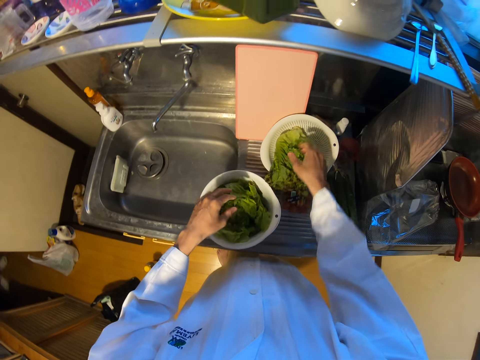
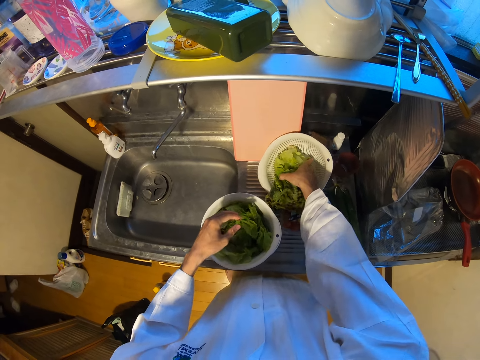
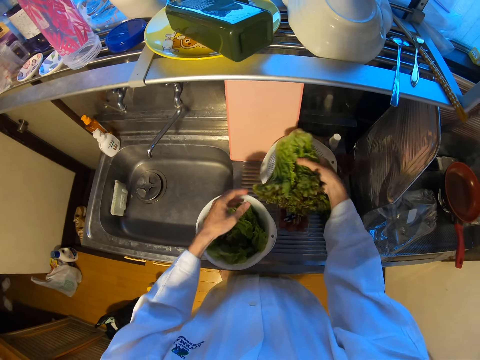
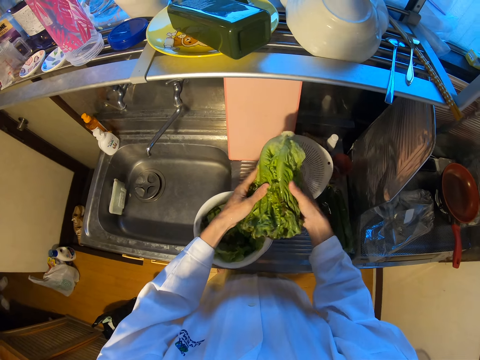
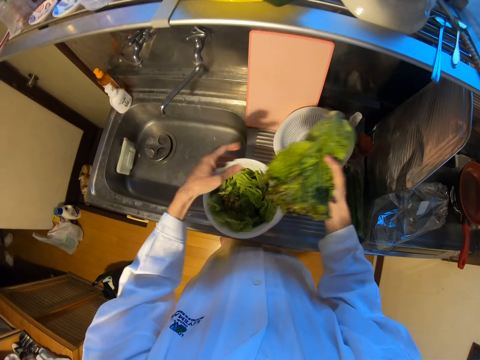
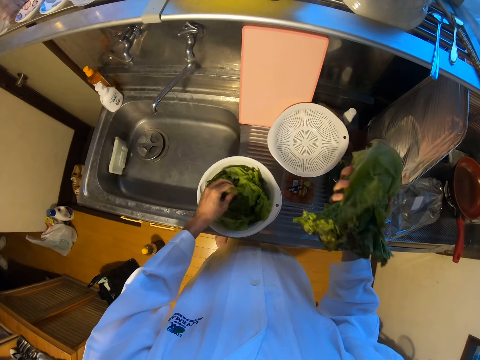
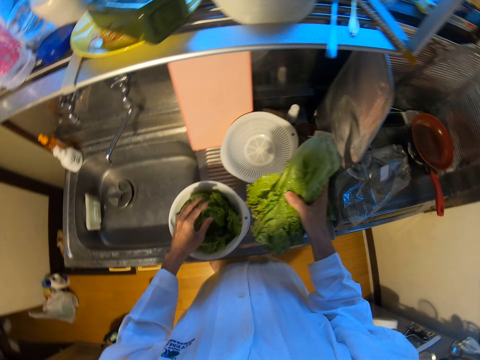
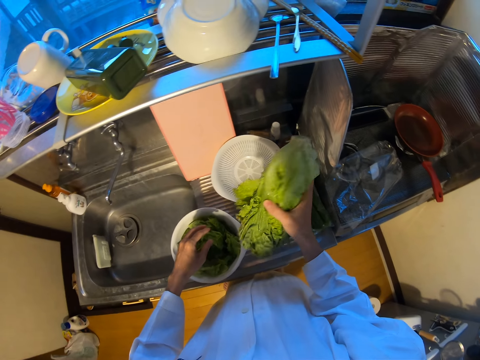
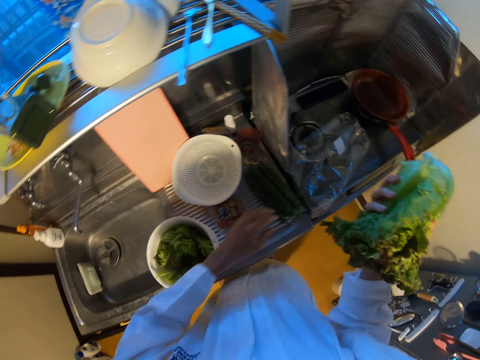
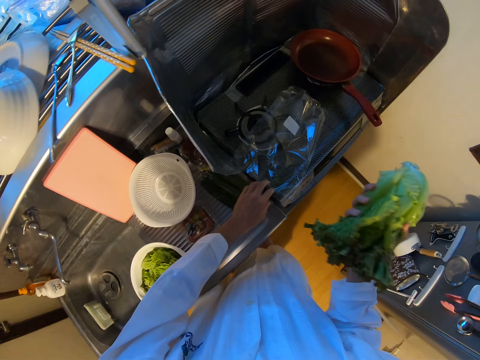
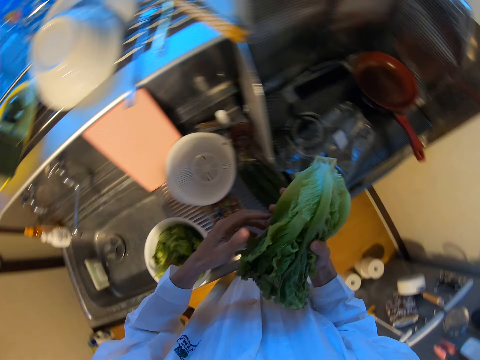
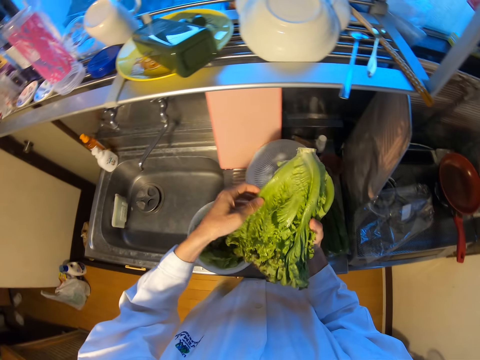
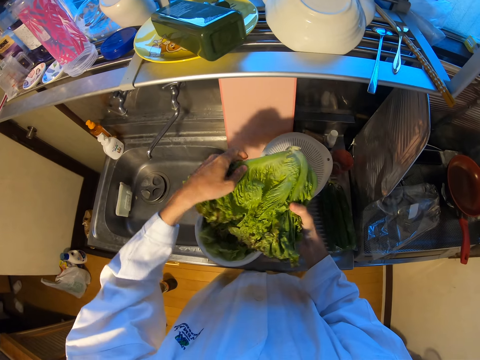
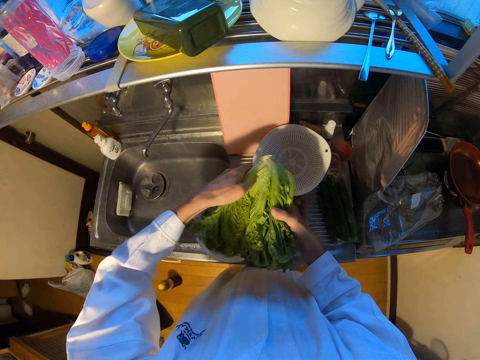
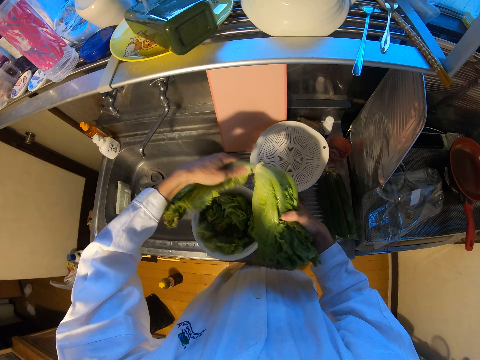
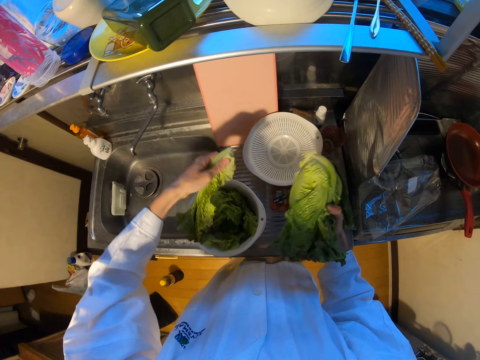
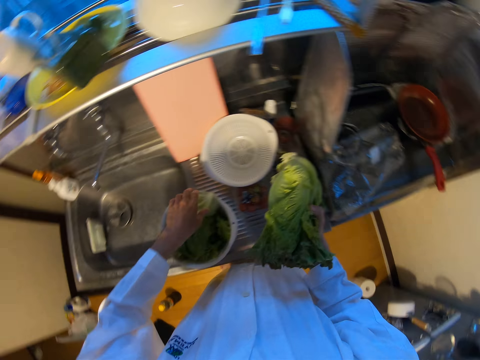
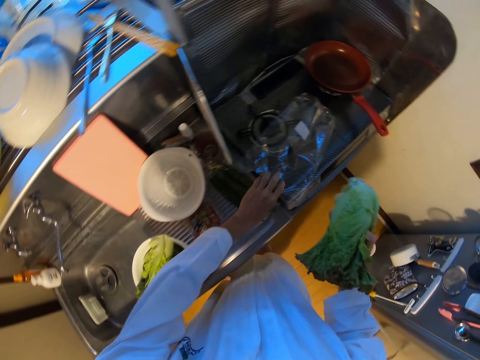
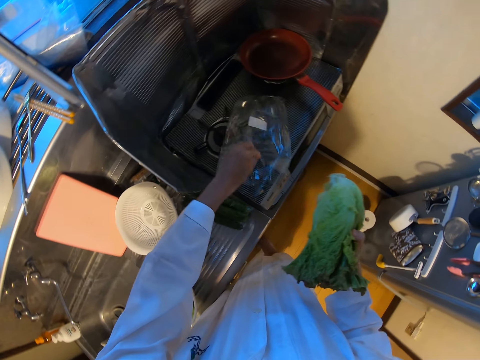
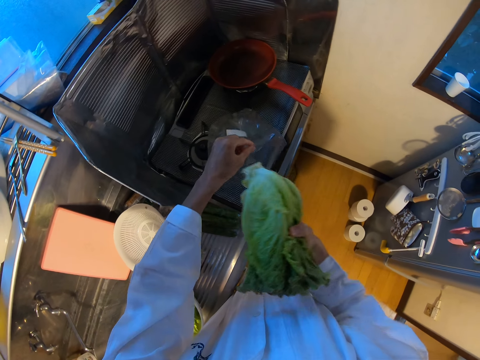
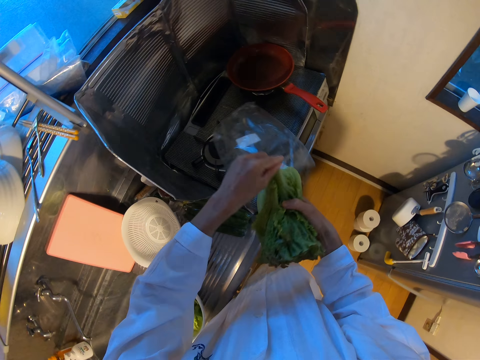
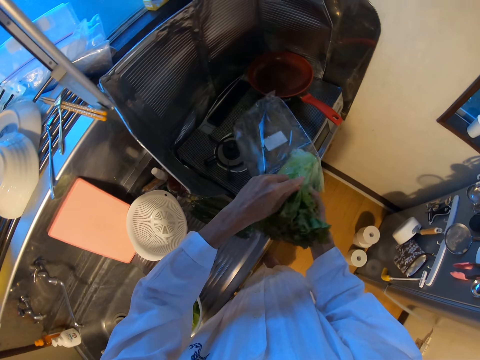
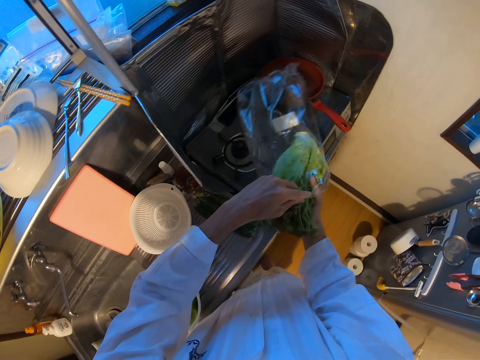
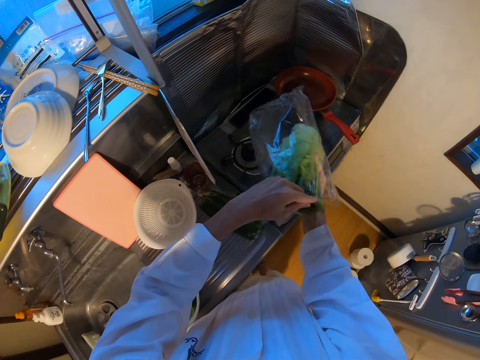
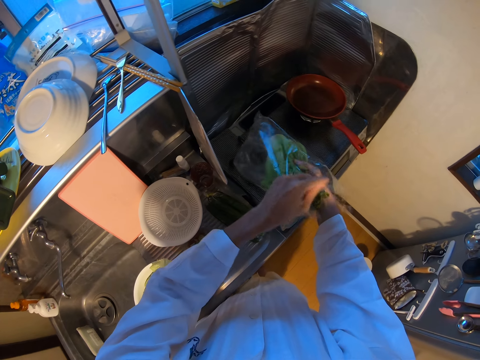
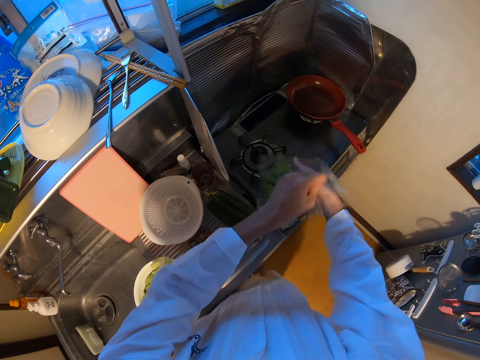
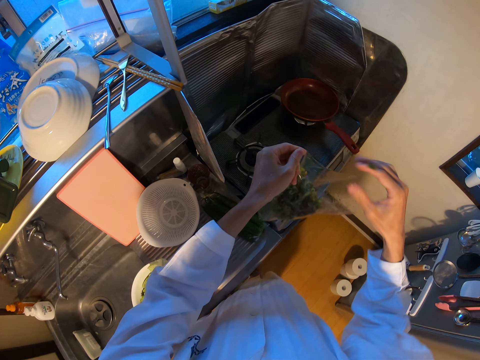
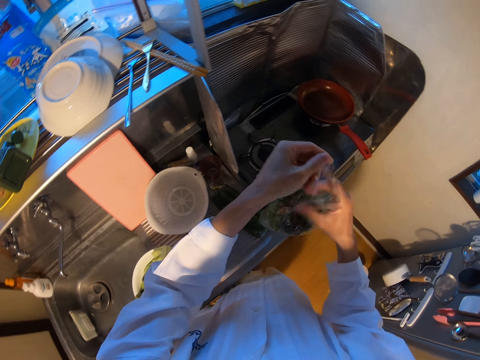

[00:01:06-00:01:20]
The camera wearer picks up the lettuce in the sieve on the sink. He touches the lettuce in the container on the table with his left hand. He stretches the hand. He cuts the lettuce with his left hand. He drops the lettuce into the container on the sink. He picks up a nylon on the gas cooker. He puts the lettuce into the nylon.

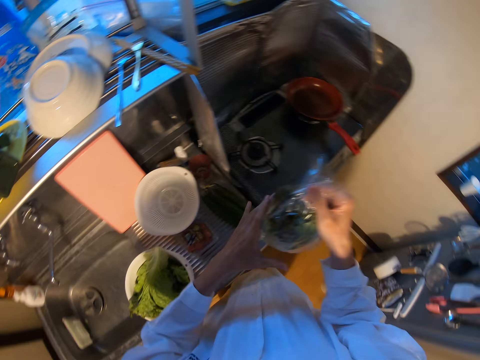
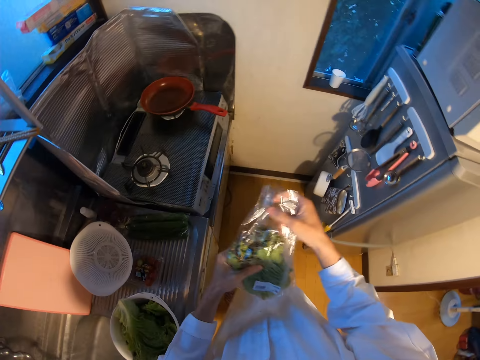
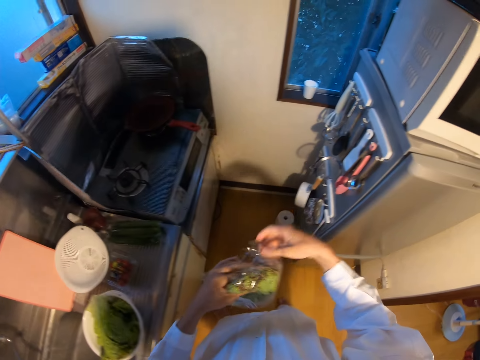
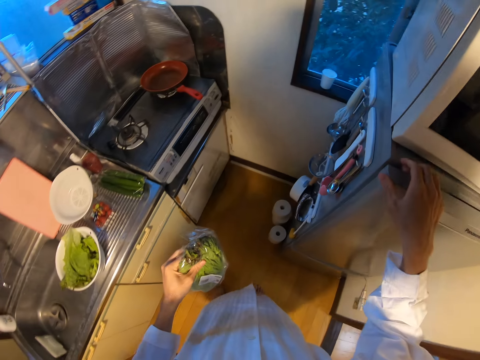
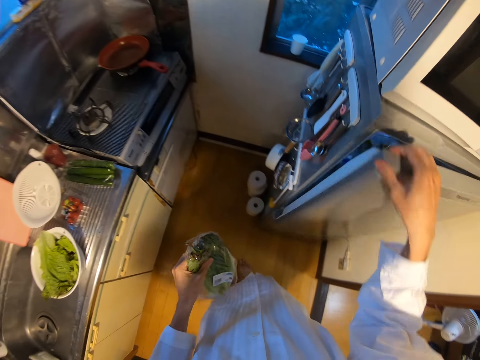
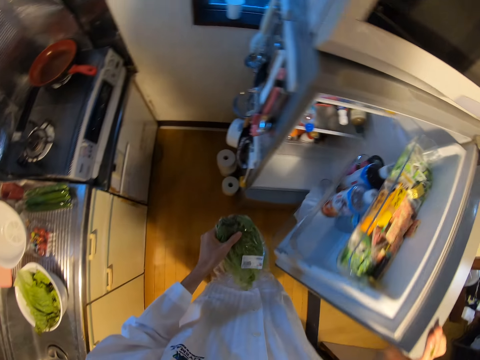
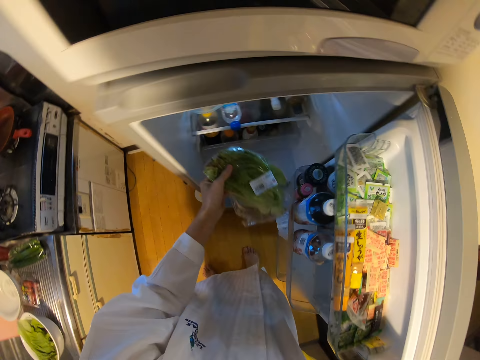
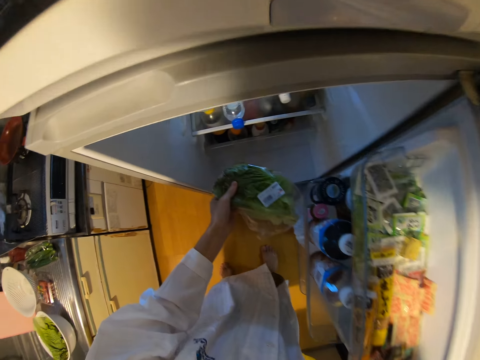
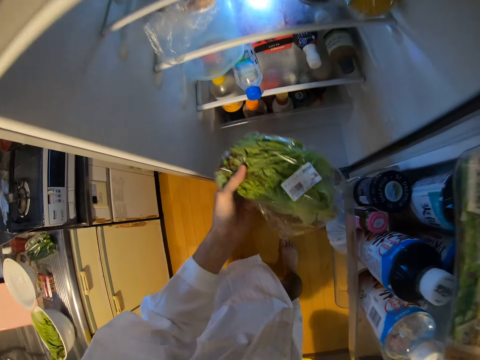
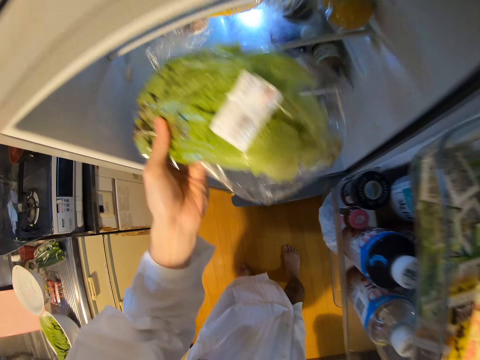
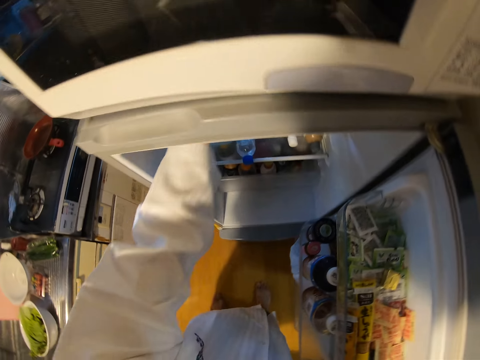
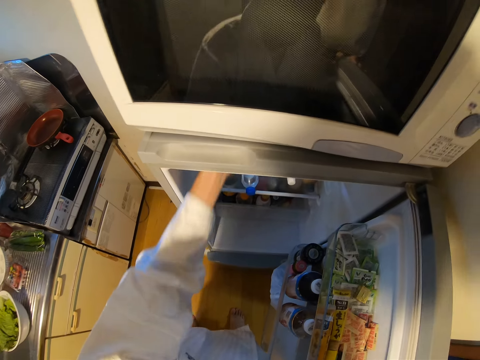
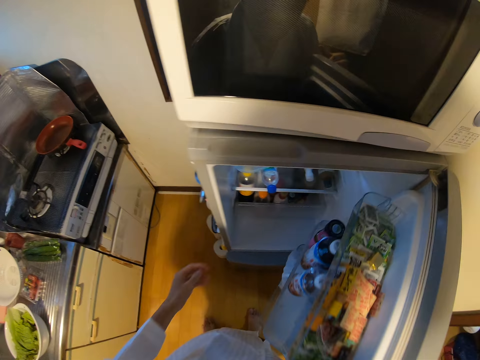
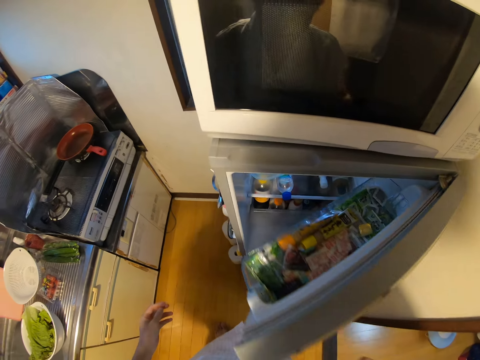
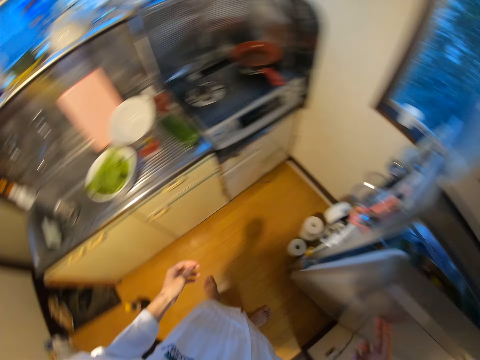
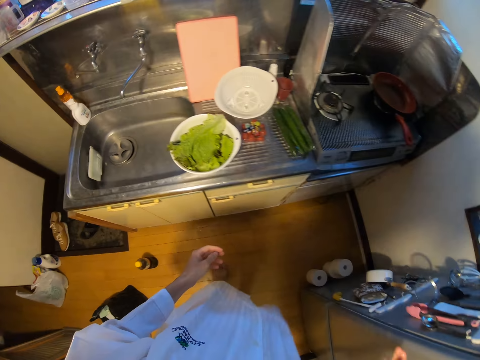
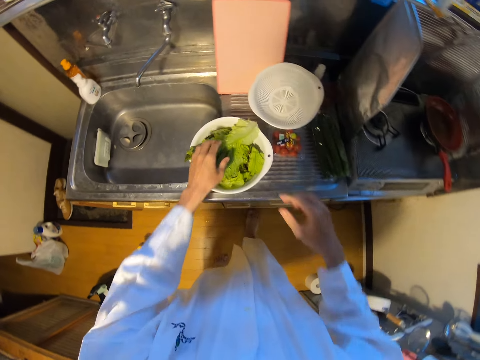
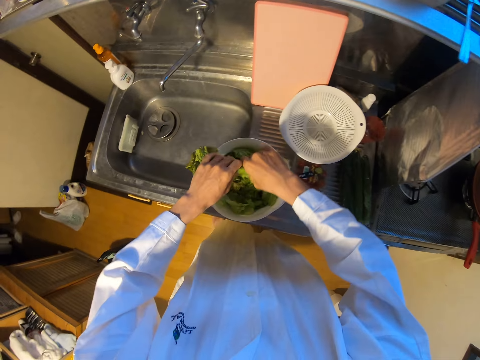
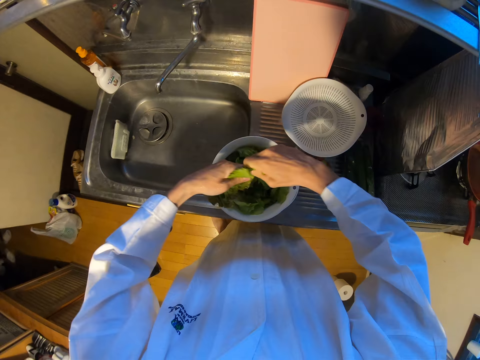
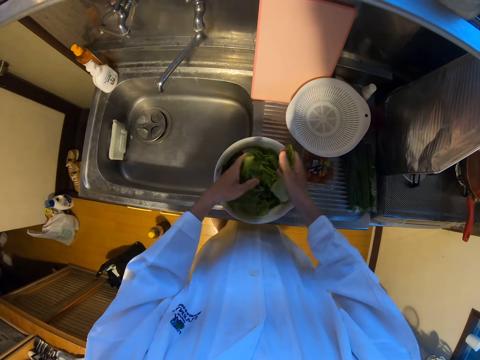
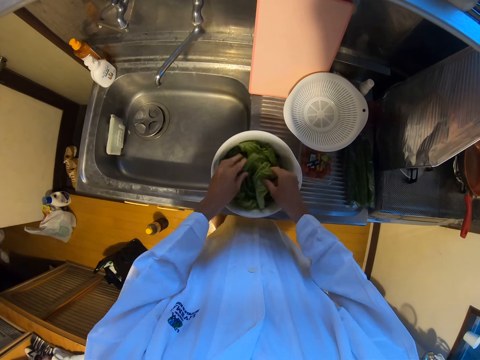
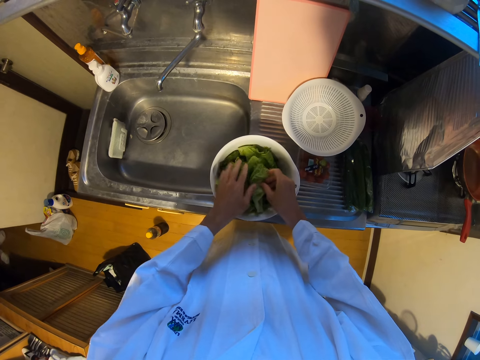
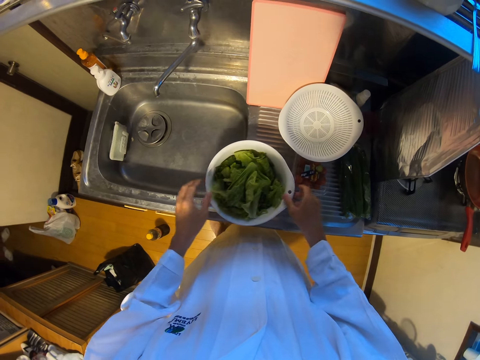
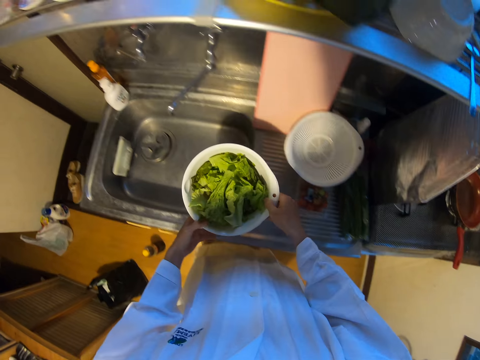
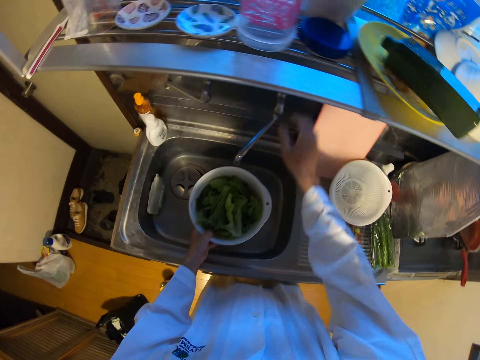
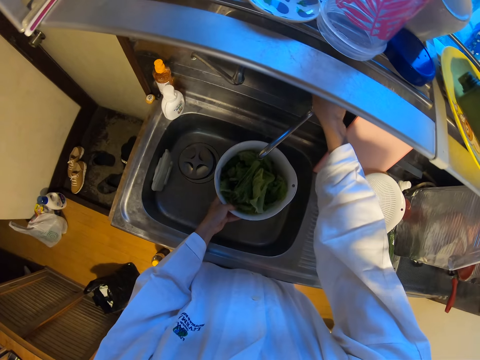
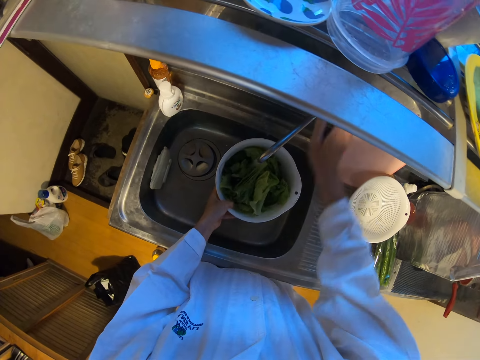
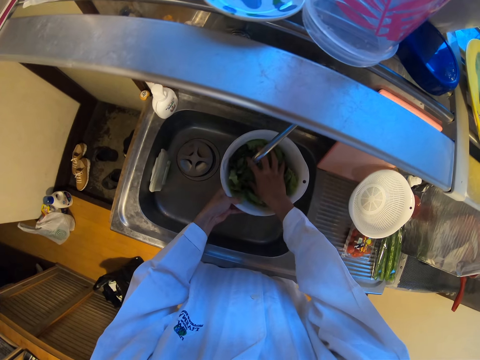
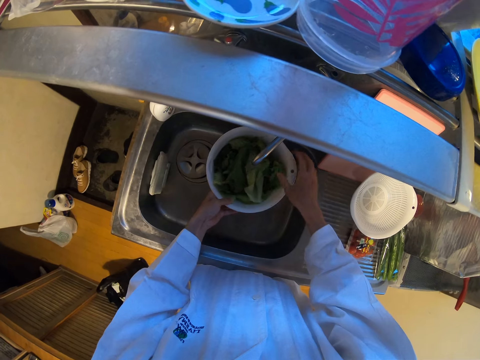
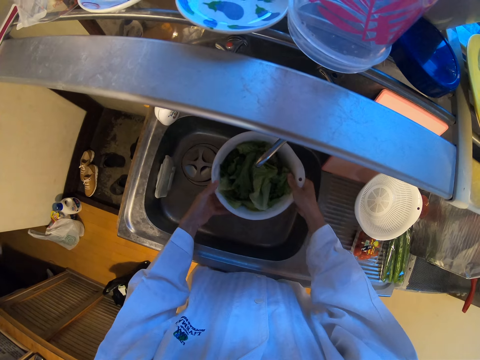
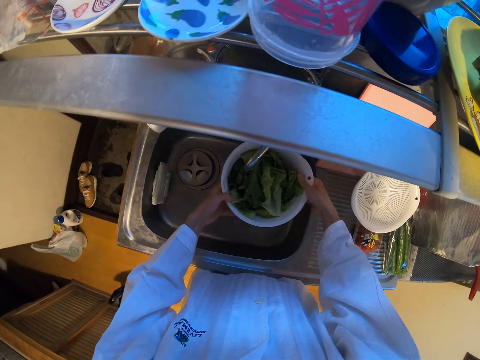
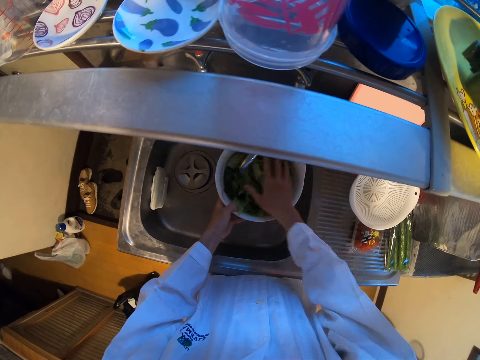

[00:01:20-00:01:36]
The camera wearer folds the nylon. They open the fridge. They put the lettuce in the fridge. They close the fridge. They cut the lettuce in the container or plate on the sink with the hand. They put the vegetable in the plate. They pick up the container on the sink. They open the tap. They touch the lettuce in the container in the sink. They put water in the plate.
